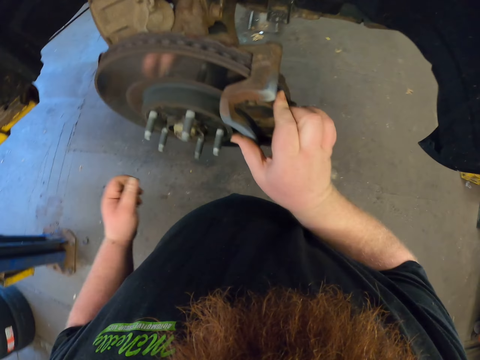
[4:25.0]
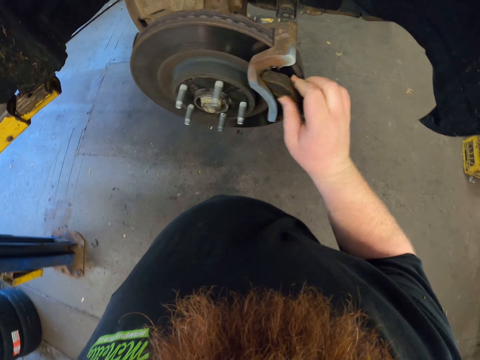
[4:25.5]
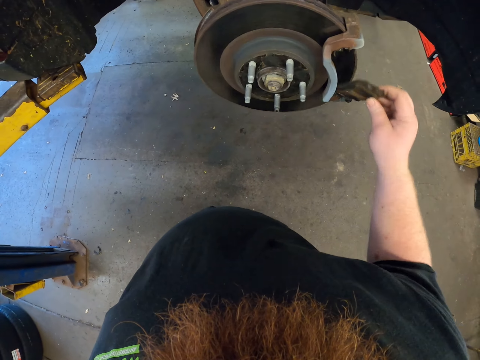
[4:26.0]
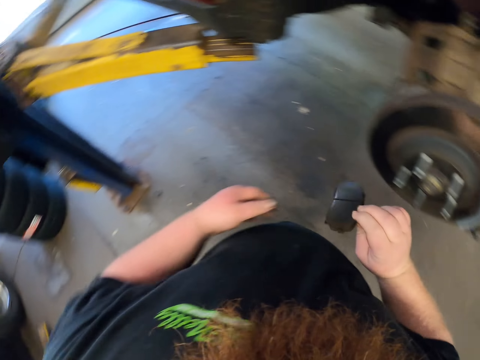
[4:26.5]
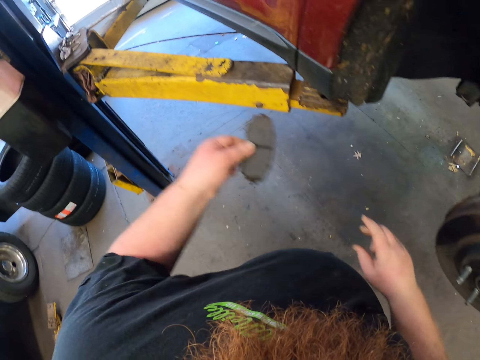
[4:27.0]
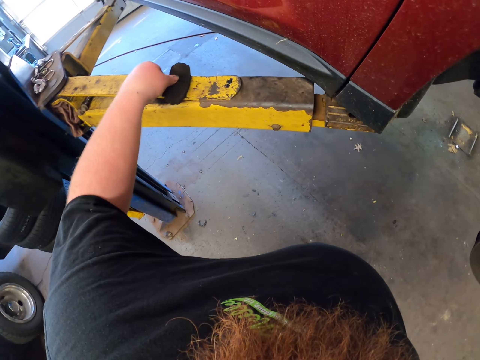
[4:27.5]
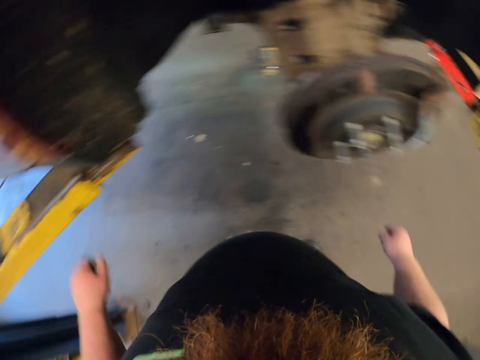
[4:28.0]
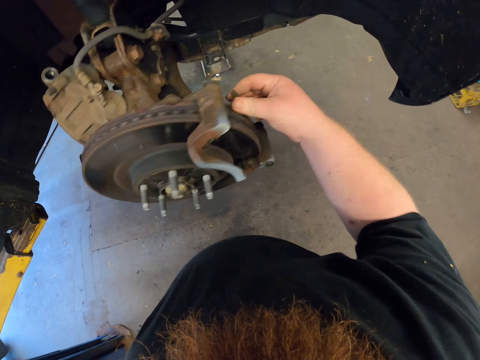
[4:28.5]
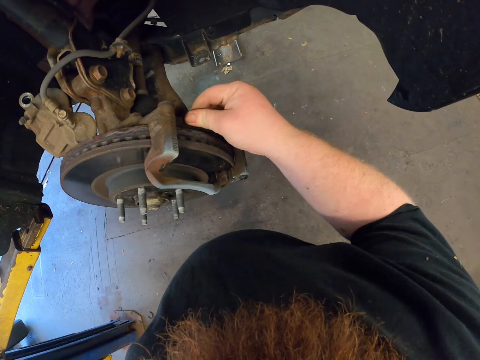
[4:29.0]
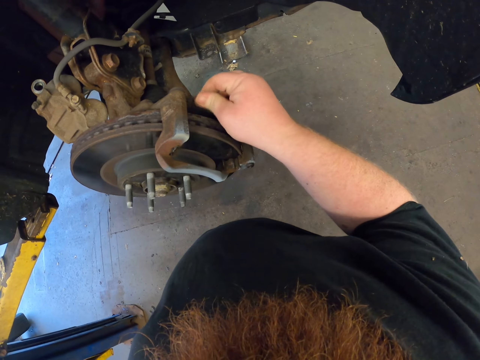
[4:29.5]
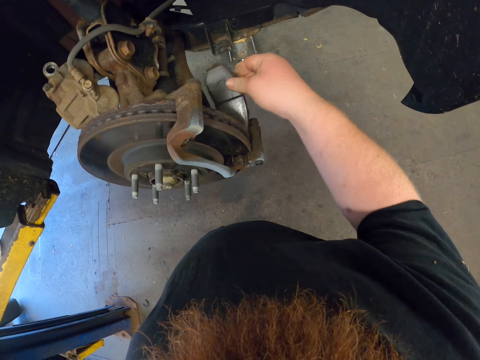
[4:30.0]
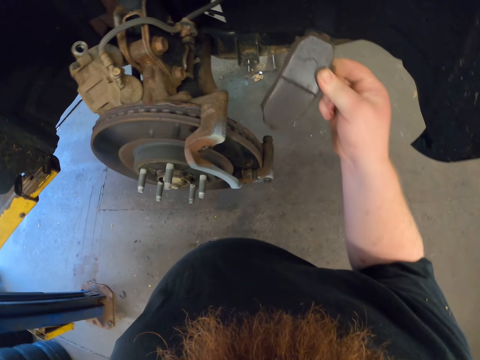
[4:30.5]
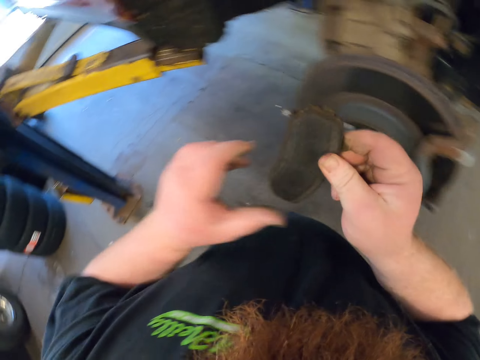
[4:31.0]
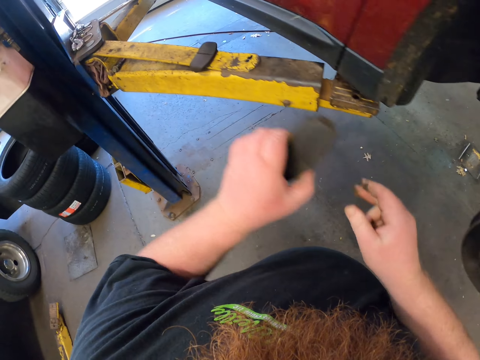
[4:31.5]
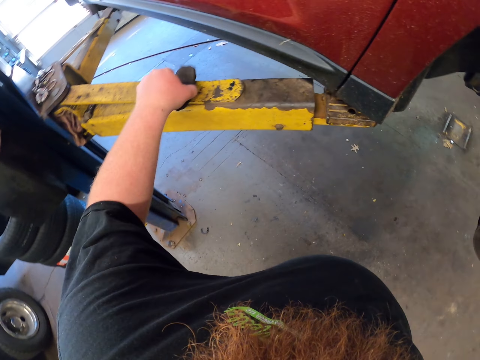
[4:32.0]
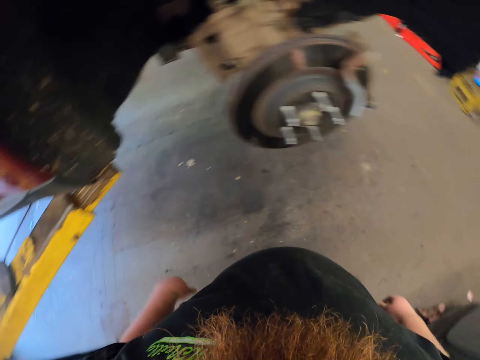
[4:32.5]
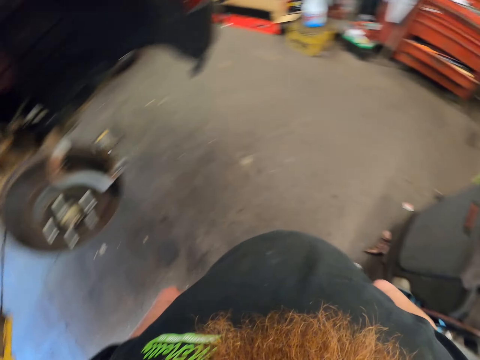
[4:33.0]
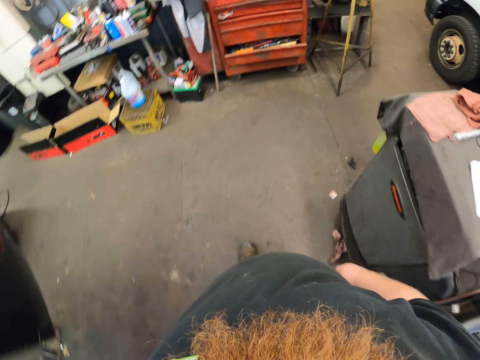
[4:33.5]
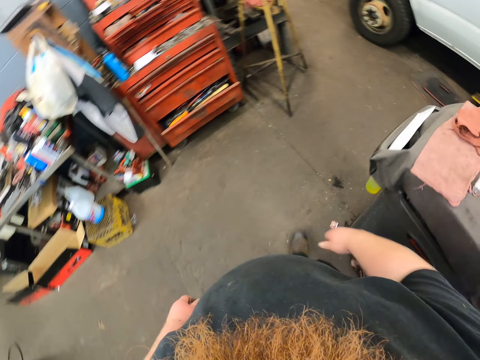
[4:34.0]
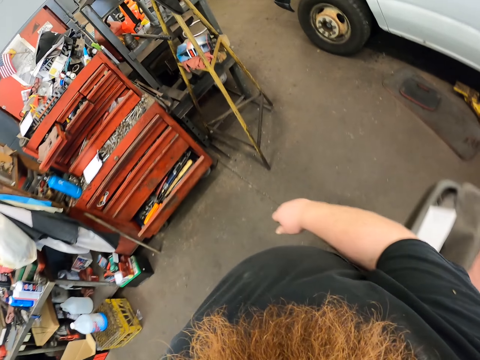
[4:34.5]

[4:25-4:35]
The camera wearer removes a brake pad with the right hand. They hold something with the left hand. They put the brake pad on the car lift. They remove a brake pad or piece from the wheel. They hold the piece with the left hand. They put the brake pad on the car lift. They walk around.
